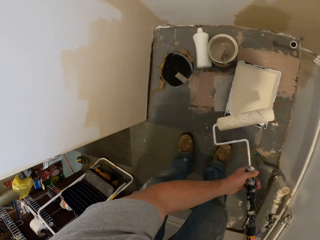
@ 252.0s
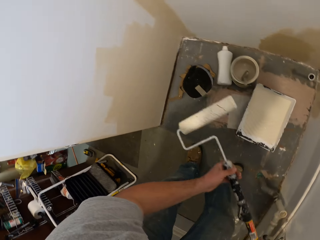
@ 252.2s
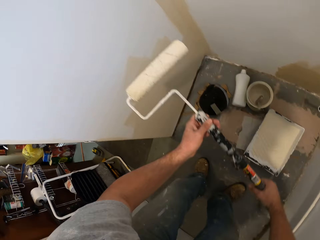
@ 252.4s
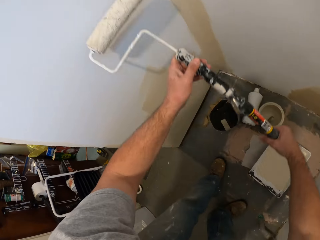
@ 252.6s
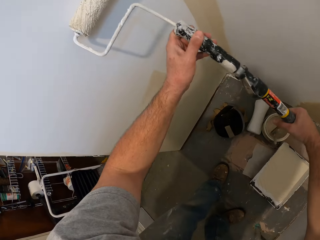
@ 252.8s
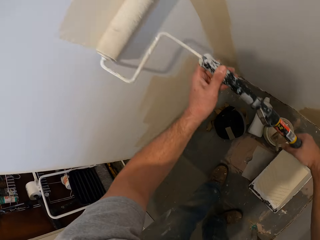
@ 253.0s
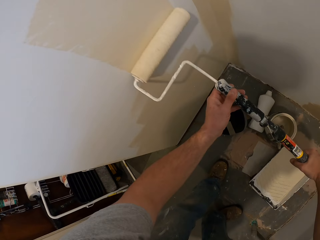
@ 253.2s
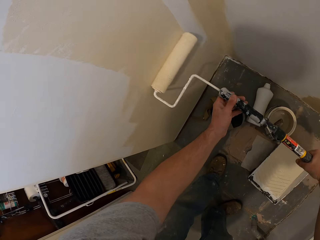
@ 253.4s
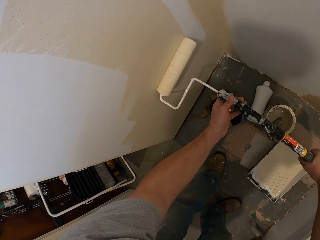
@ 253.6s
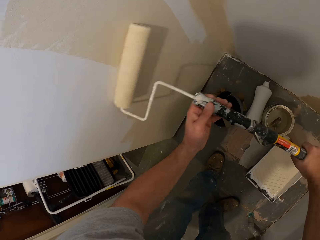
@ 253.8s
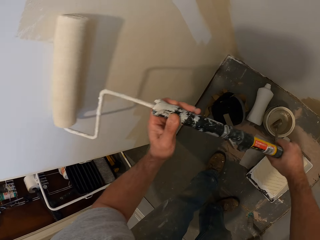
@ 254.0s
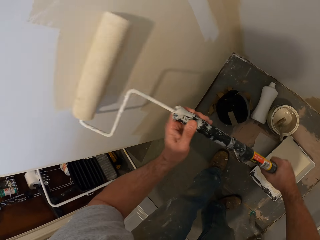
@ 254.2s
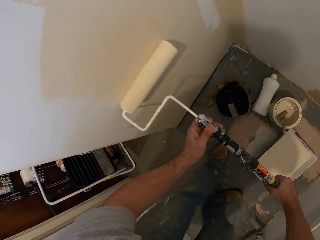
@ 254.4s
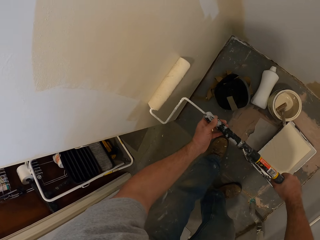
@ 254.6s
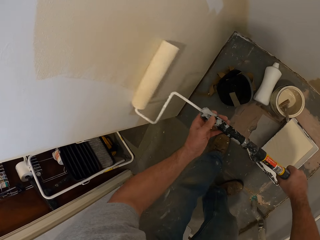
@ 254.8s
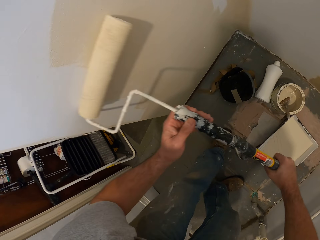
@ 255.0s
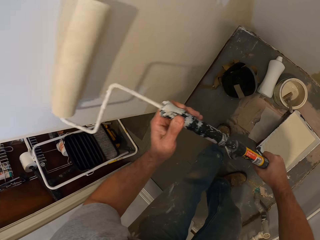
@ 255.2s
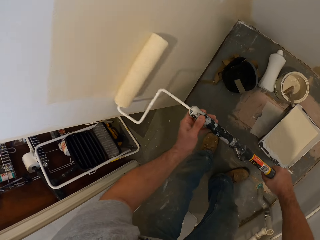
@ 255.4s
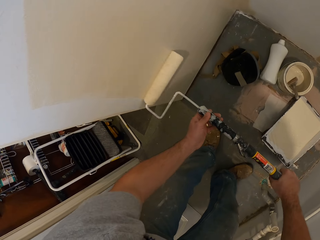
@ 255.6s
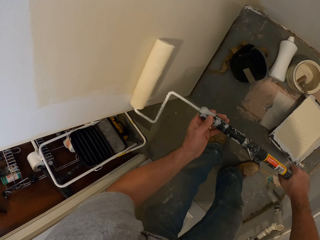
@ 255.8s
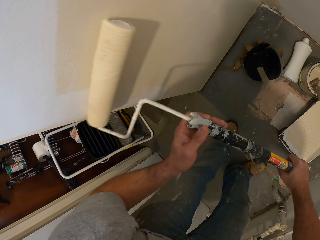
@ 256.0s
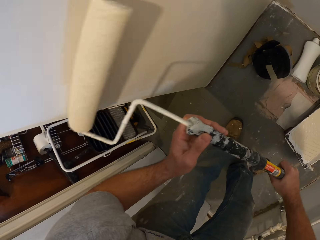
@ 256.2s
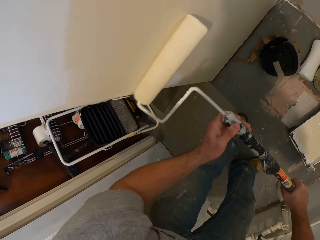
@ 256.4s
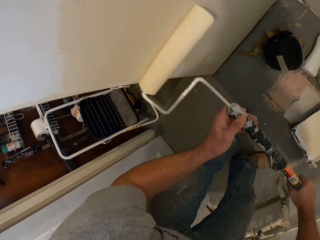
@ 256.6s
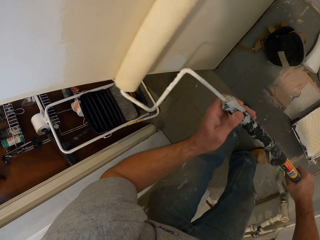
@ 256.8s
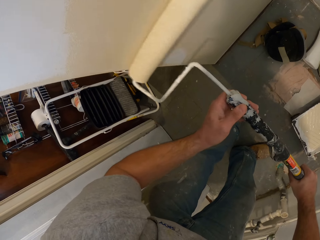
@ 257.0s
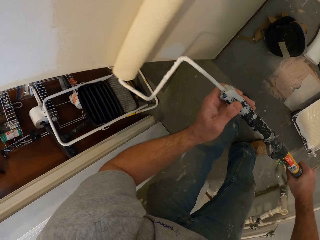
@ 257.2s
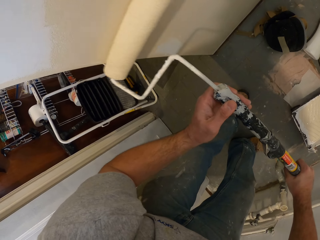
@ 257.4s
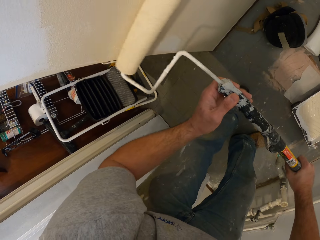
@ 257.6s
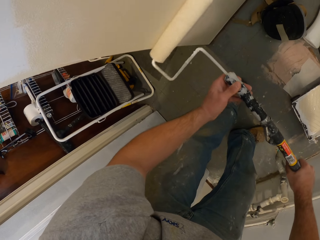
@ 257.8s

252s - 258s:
The camera wearer paints the room wall with the paint brush in his hand.

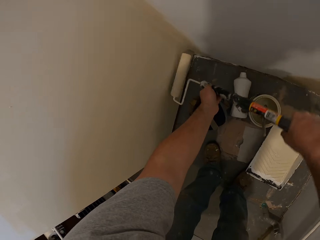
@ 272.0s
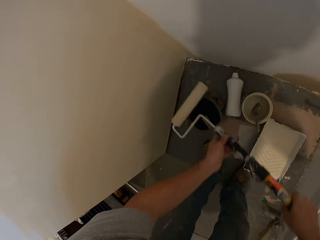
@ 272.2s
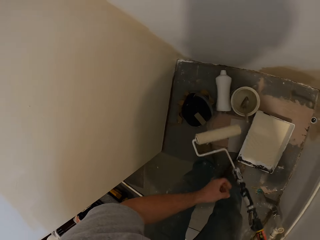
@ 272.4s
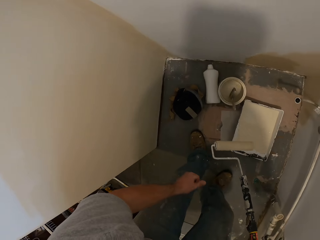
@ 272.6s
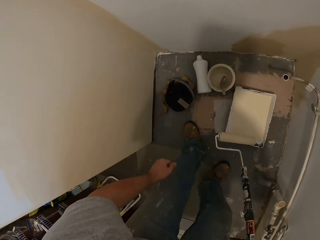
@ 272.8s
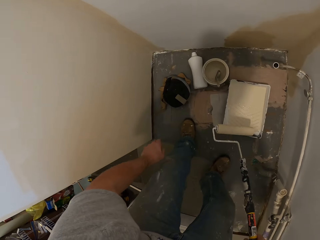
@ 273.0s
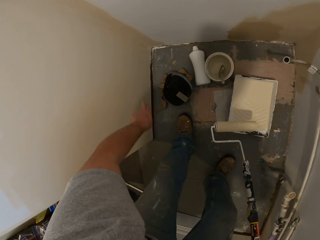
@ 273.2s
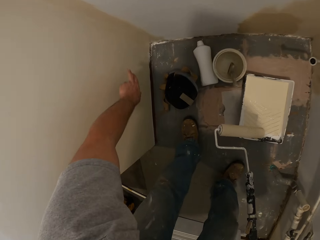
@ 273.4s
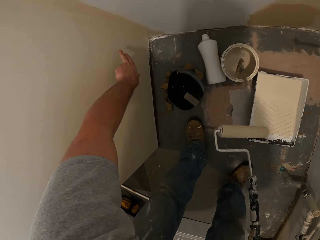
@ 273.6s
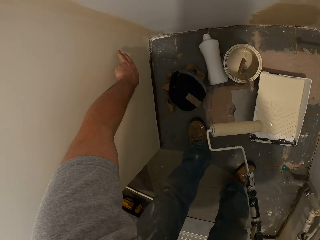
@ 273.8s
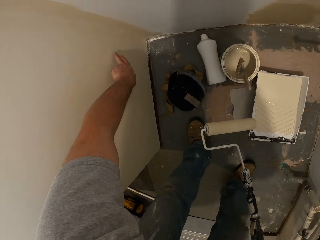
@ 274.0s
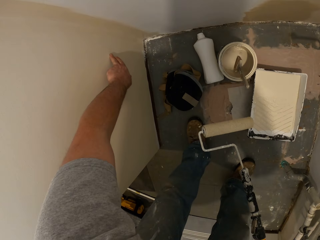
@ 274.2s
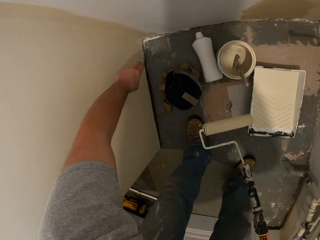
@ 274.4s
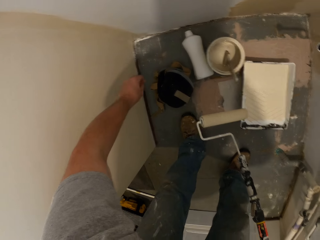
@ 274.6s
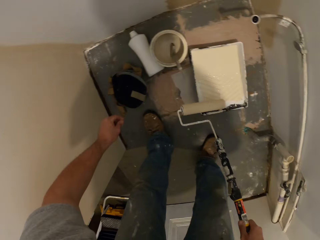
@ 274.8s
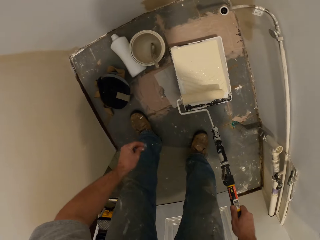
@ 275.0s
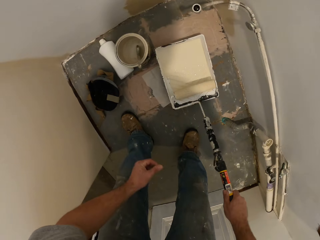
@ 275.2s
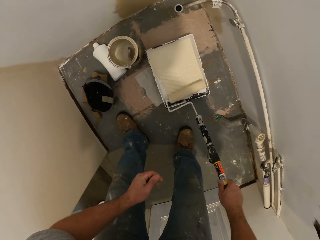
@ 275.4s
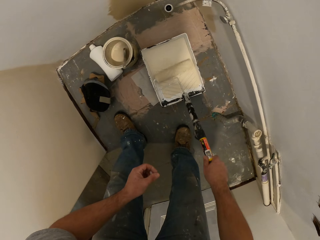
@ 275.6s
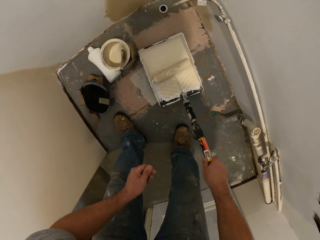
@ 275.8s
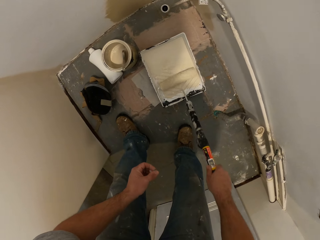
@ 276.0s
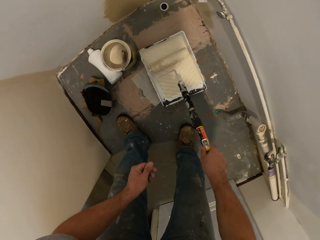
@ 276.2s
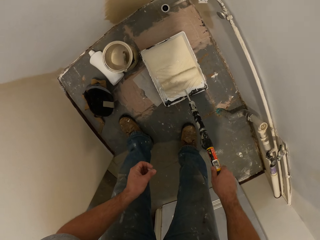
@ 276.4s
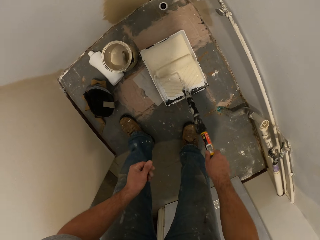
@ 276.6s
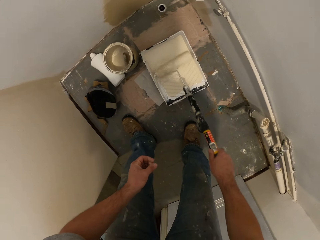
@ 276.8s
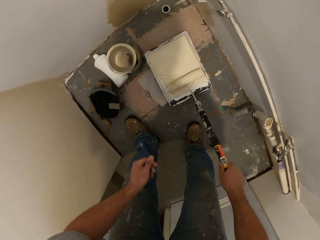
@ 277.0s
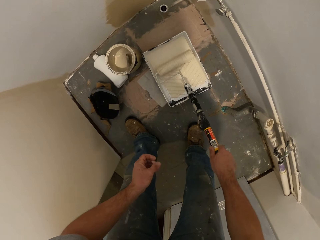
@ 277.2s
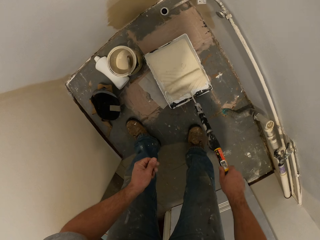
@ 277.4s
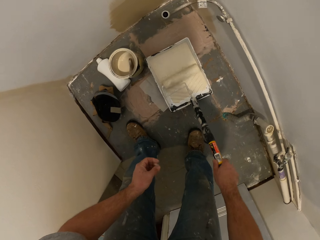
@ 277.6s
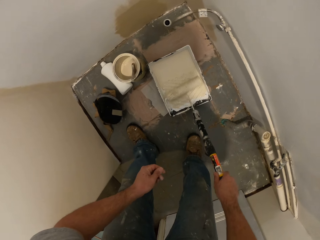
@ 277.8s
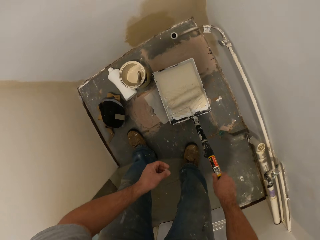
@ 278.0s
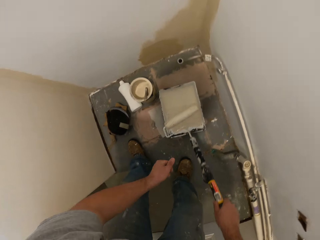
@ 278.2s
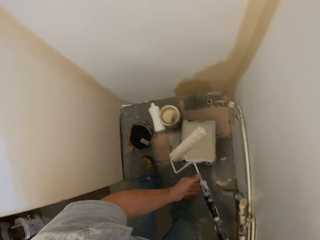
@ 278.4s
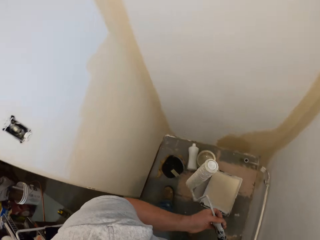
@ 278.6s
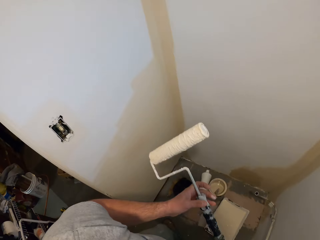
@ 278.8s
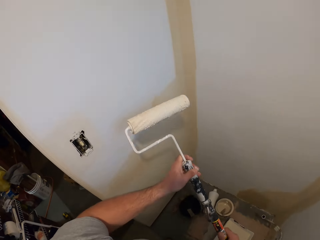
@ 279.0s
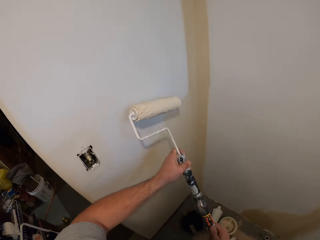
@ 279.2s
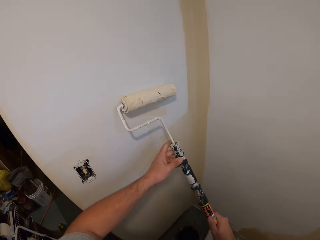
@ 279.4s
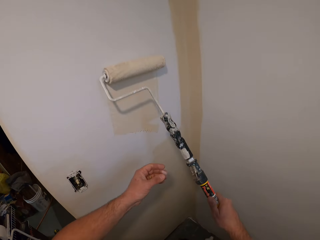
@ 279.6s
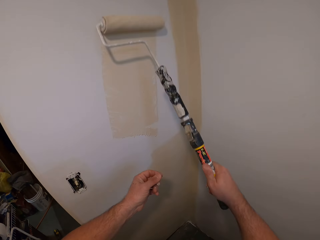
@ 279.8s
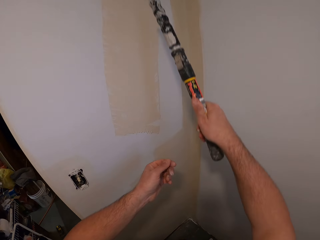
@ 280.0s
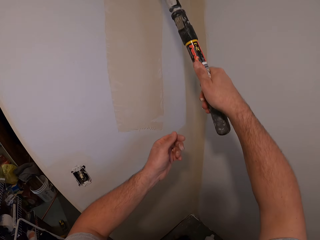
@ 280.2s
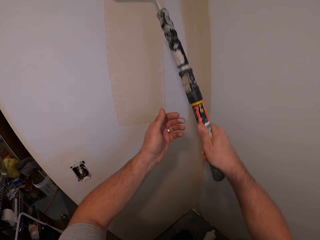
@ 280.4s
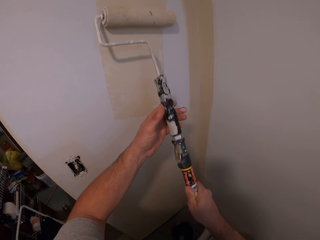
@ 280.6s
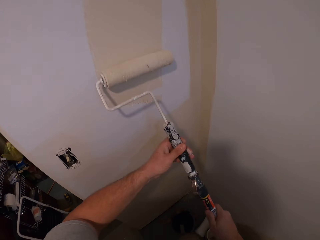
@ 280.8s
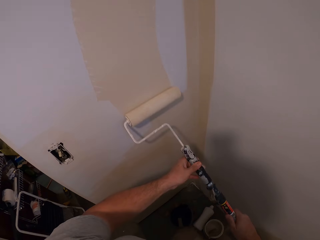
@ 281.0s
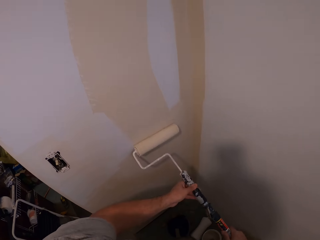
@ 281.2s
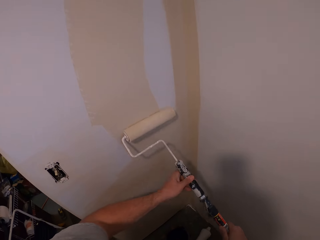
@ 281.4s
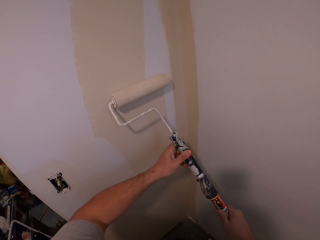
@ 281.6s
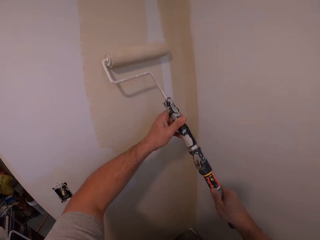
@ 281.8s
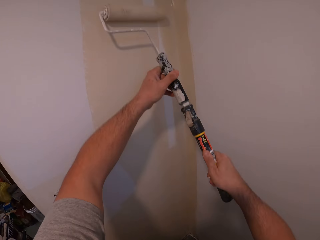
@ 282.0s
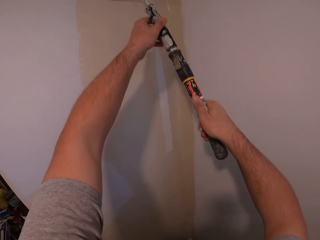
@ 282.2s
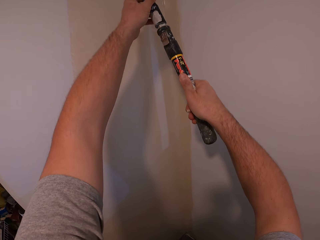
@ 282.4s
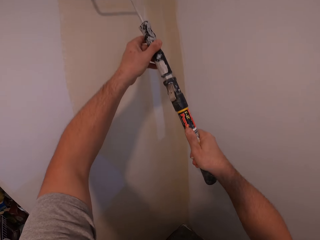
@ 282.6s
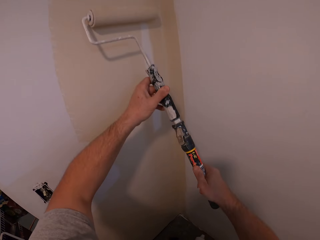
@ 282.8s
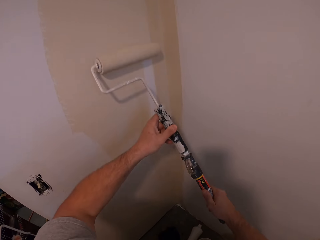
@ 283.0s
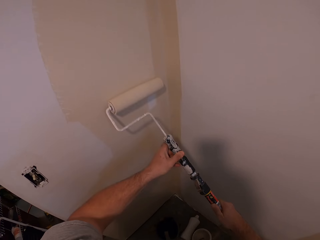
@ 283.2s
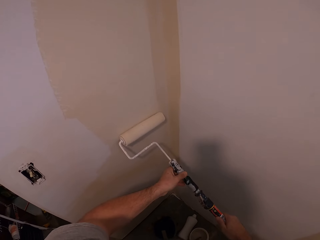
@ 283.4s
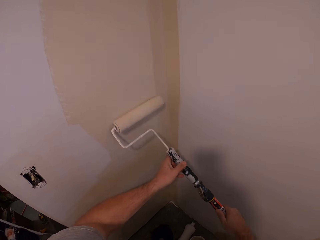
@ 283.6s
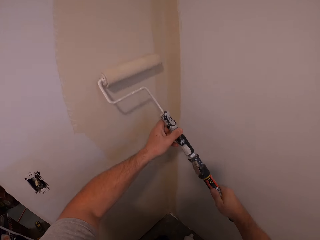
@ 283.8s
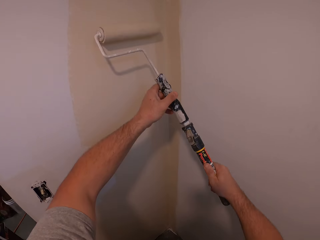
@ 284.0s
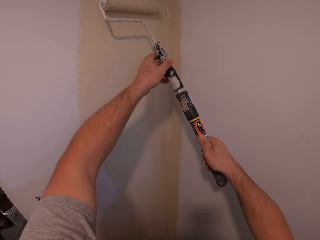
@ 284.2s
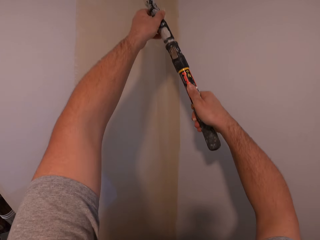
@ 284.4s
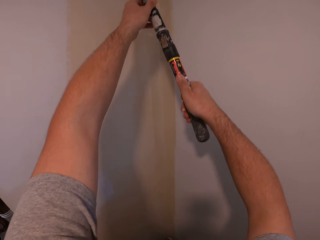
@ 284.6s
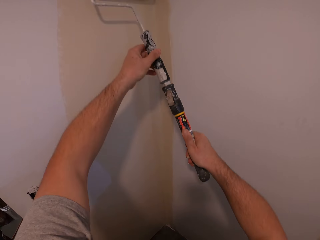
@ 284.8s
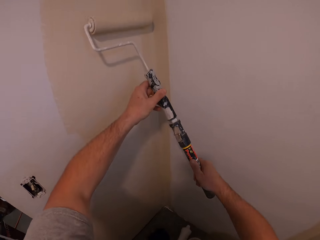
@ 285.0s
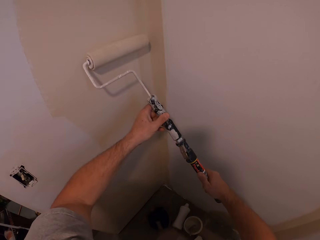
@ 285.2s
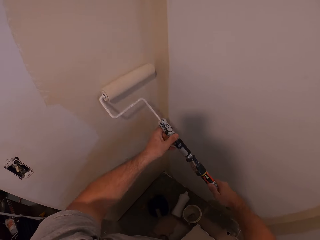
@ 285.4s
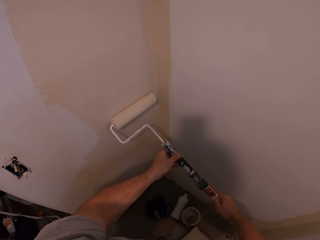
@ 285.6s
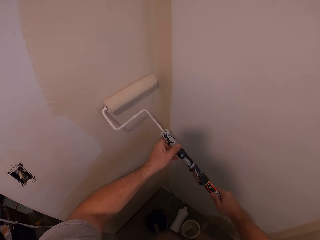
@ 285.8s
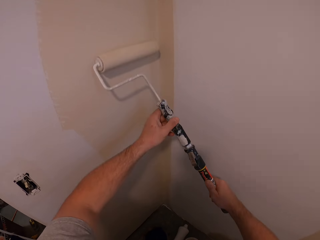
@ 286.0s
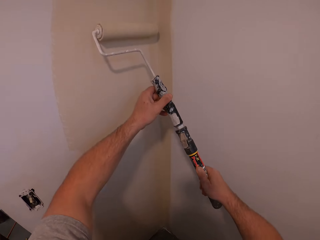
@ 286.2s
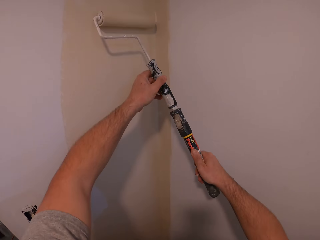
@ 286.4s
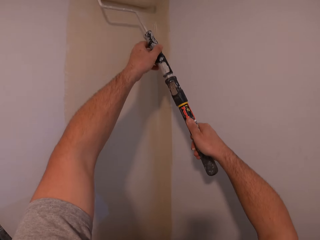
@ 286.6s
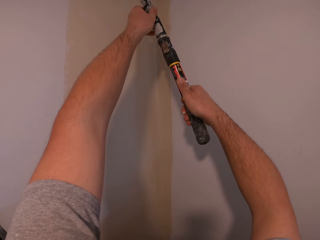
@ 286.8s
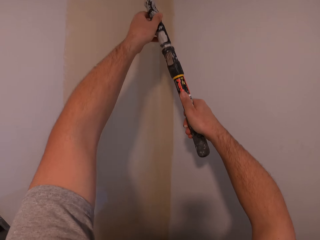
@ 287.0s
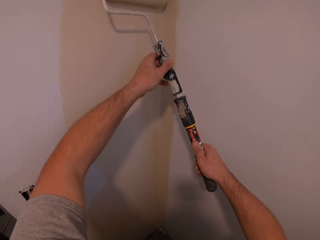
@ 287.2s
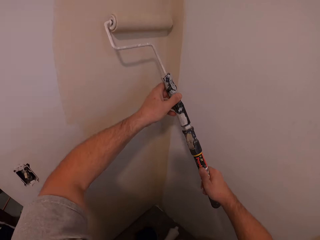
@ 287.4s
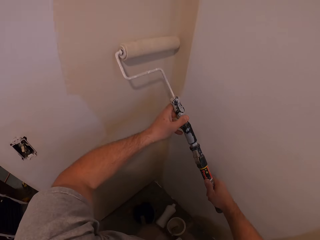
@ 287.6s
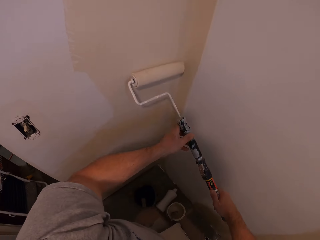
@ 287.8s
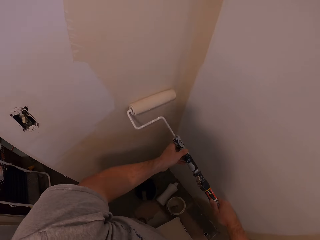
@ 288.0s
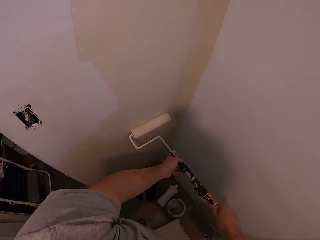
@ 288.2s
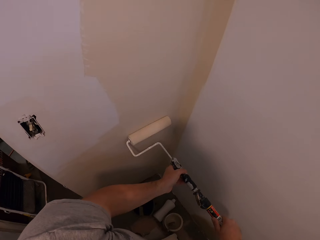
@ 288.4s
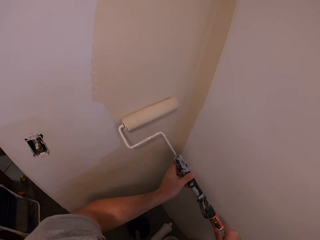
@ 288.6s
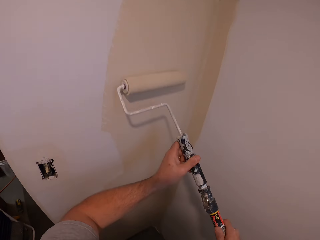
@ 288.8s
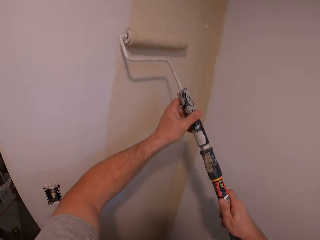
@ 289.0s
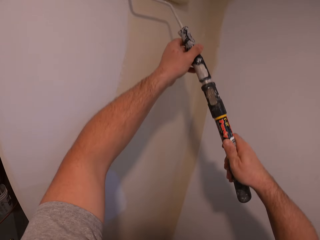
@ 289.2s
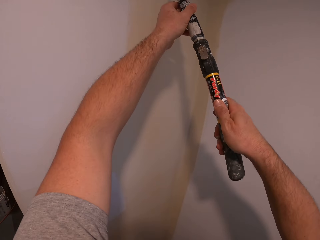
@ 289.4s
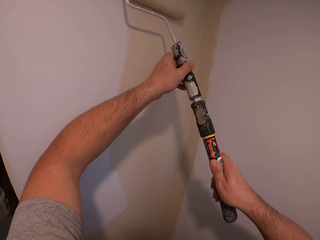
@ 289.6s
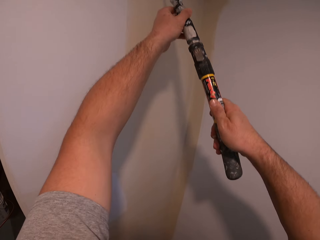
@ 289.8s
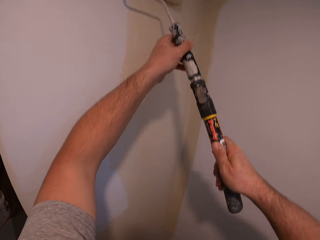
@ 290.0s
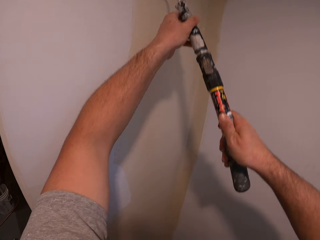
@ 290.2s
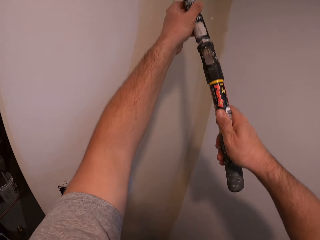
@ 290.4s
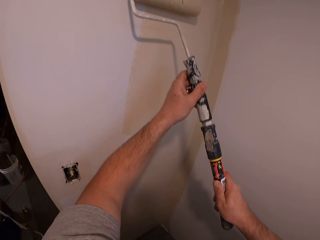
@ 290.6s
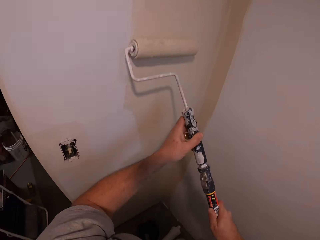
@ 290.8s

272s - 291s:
The camera wearer touches the wall. He removes dirt from the wall with his left hand. He dips the paint roller brush inside the paint and adjusts the paint roller brush inside the paint. He paints the room wall with the paint brush in his hand.
